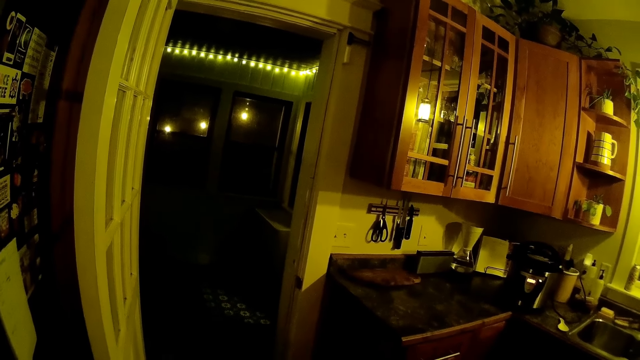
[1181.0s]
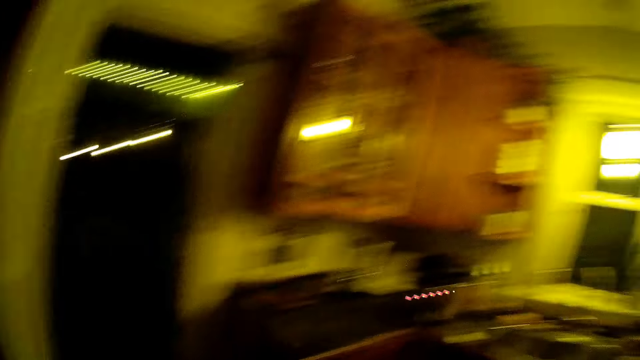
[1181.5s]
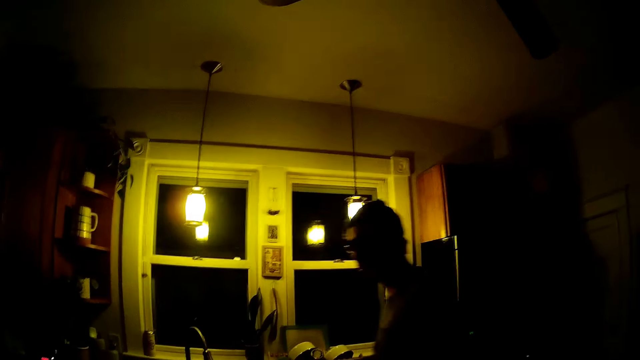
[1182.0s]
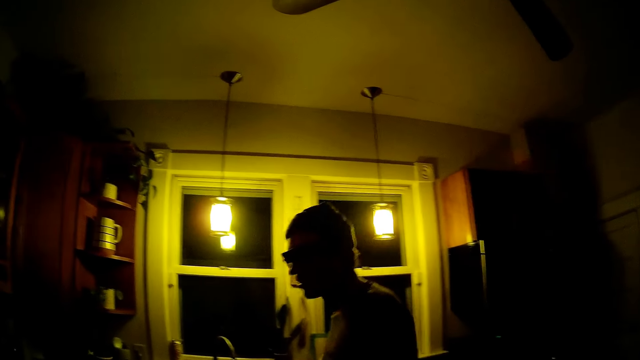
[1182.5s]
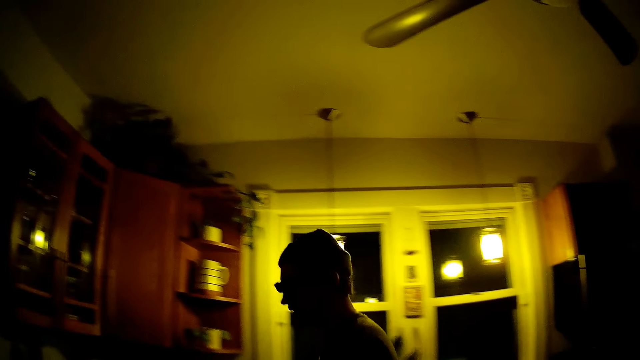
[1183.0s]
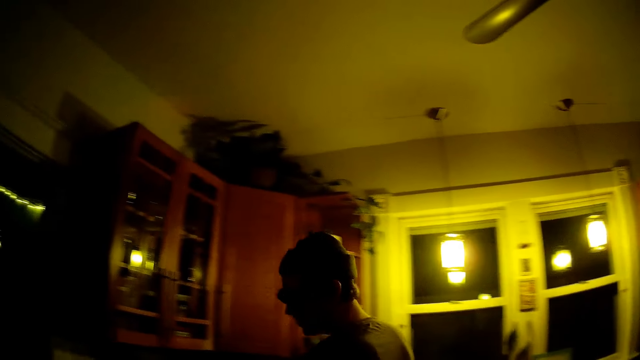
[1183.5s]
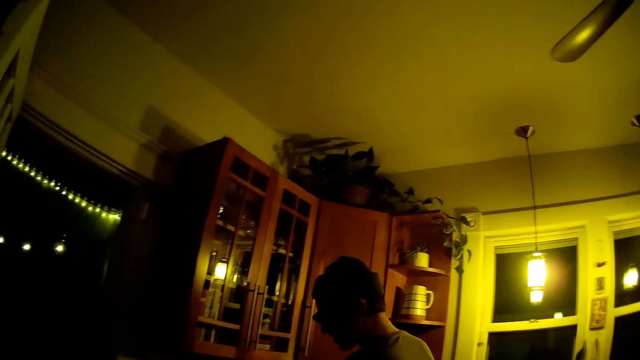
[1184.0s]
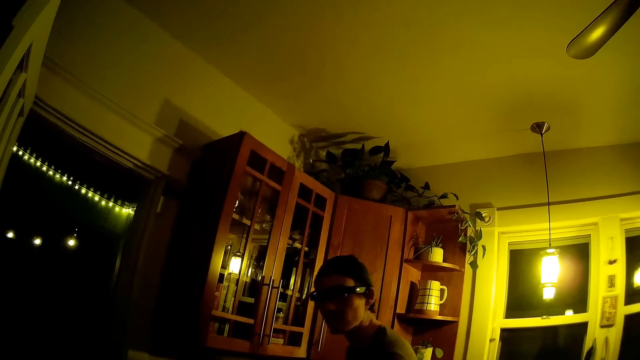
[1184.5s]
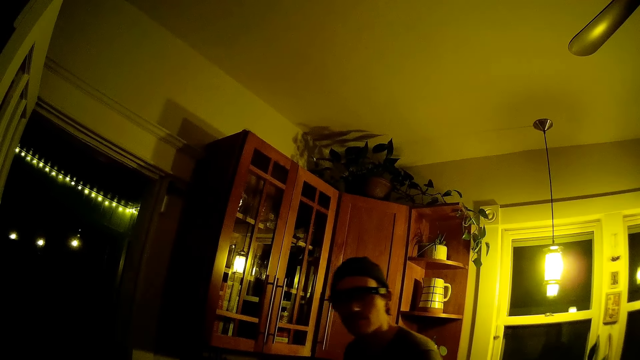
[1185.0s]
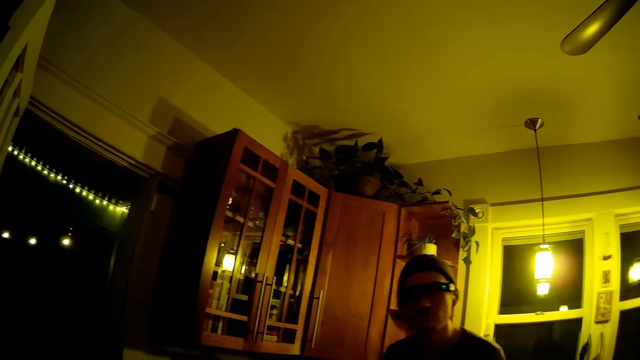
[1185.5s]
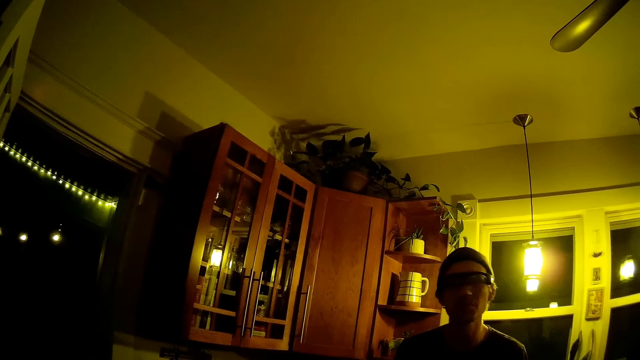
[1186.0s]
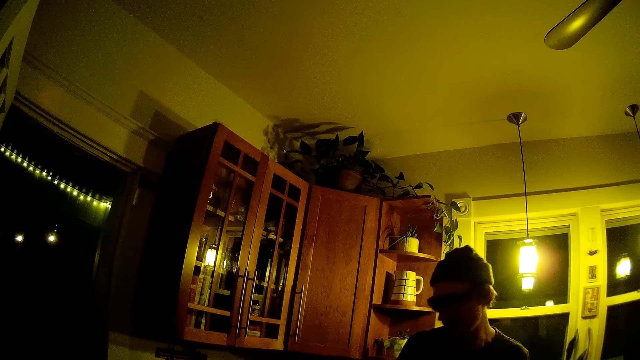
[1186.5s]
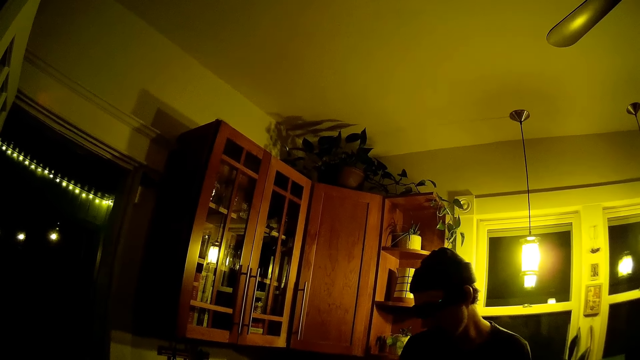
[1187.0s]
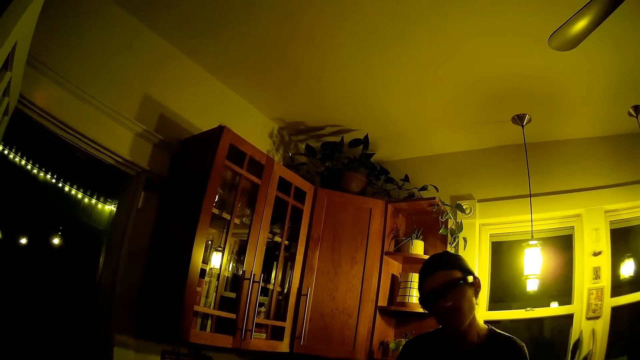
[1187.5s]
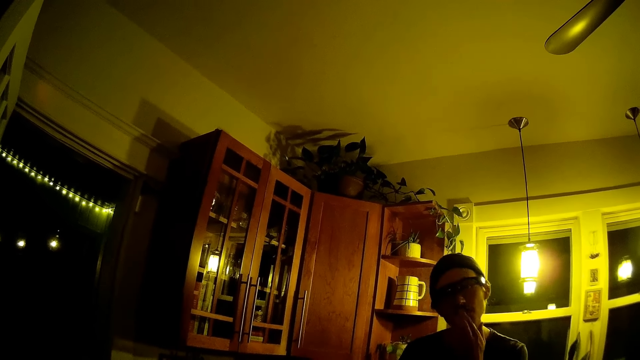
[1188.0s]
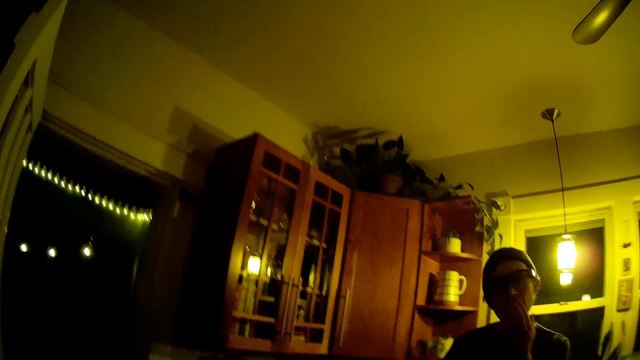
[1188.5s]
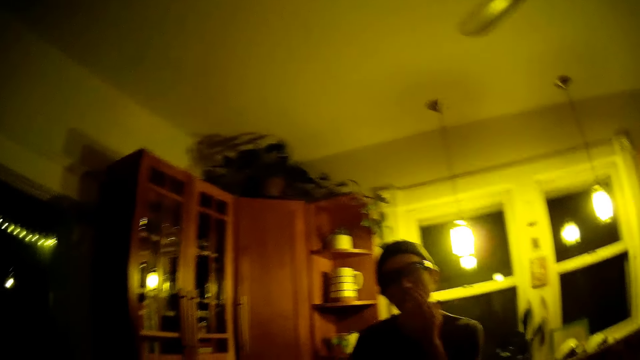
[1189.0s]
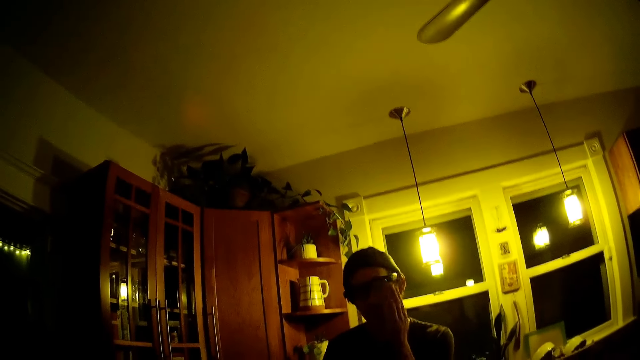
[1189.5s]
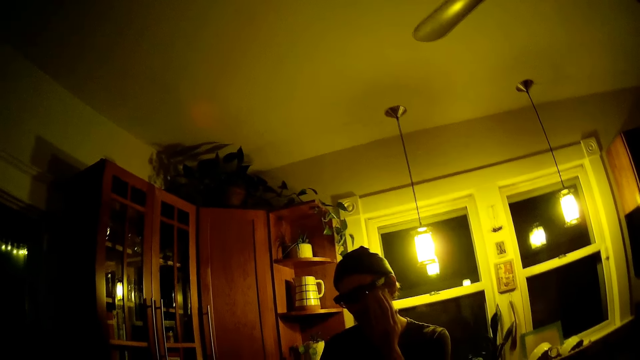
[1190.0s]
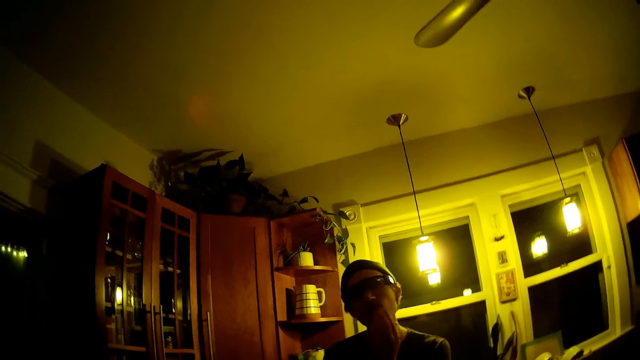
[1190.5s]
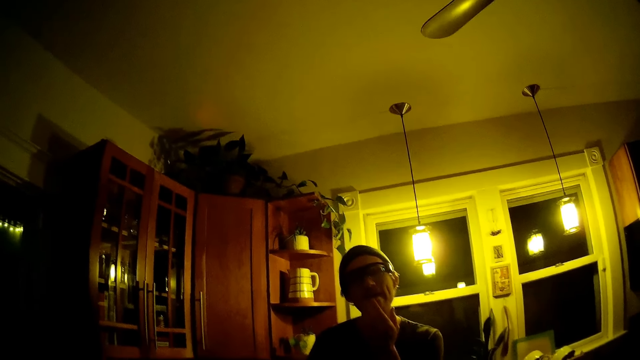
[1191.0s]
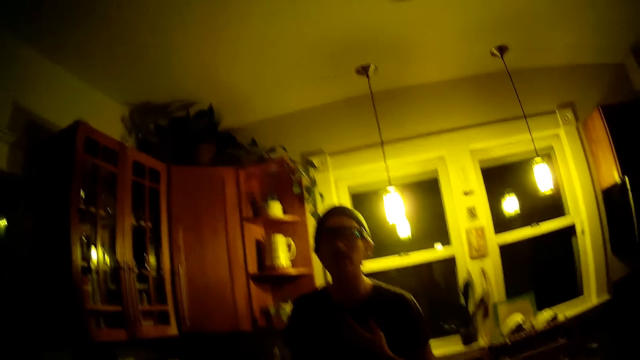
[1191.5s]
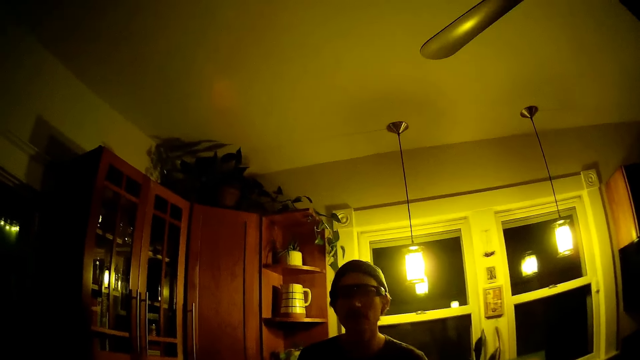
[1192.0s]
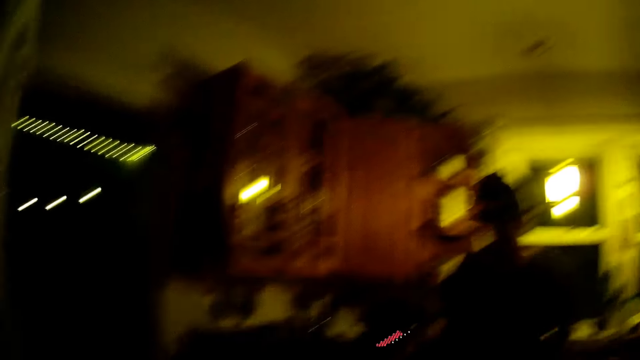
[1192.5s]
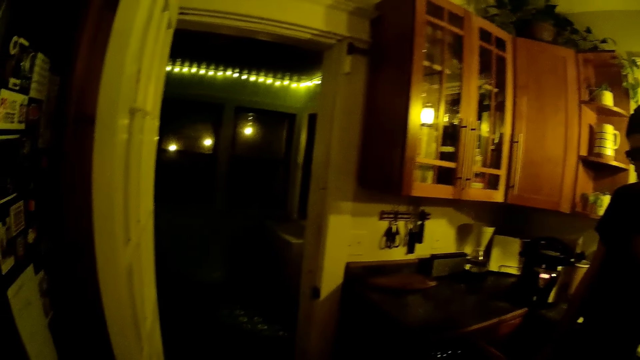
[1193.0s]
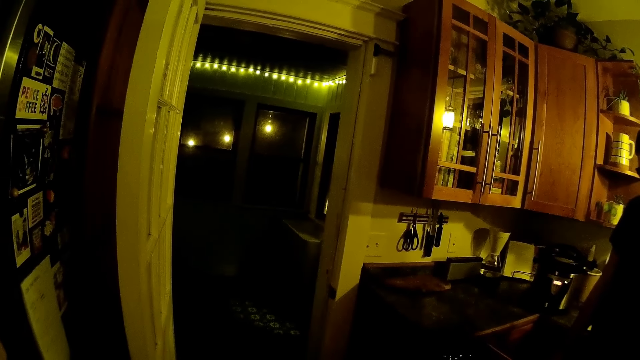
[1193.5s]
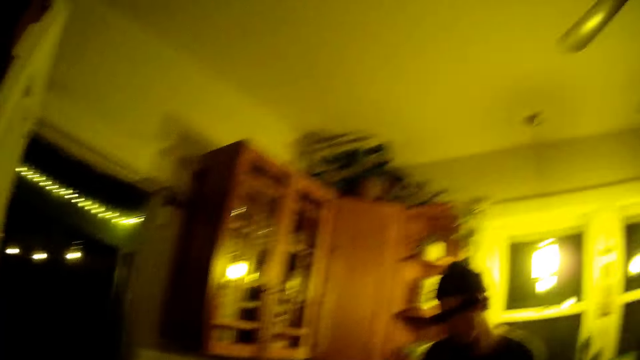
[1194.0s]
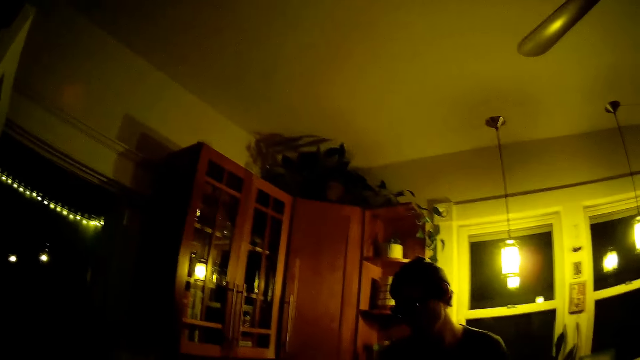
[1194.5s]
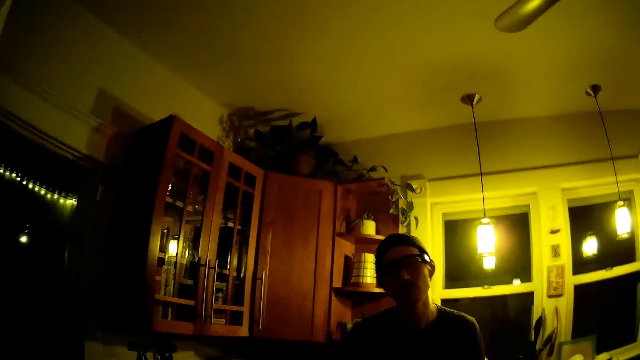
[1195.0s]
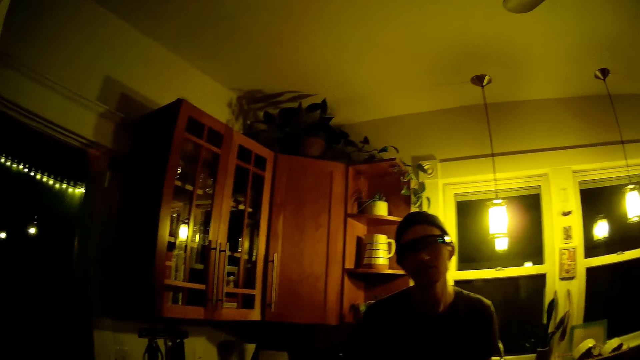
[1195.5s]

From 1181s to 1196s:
A man rubs his face with his left hand. The camera wearer converses. The man converses.

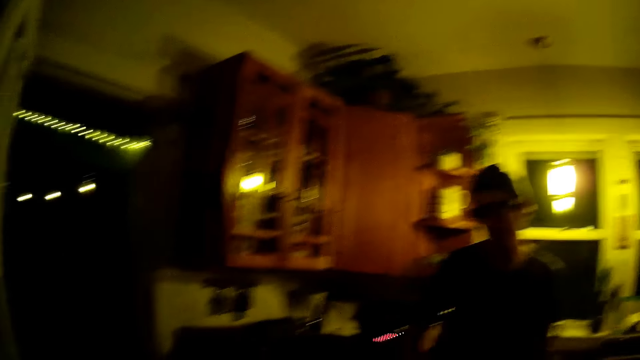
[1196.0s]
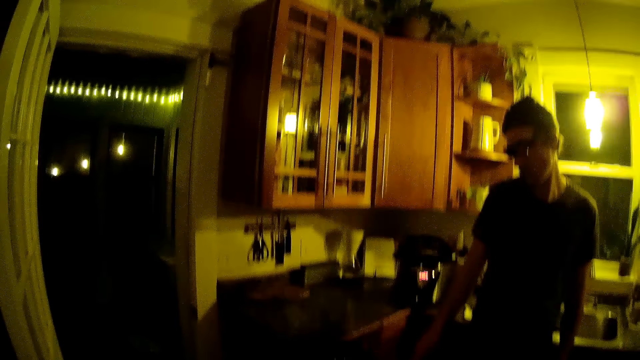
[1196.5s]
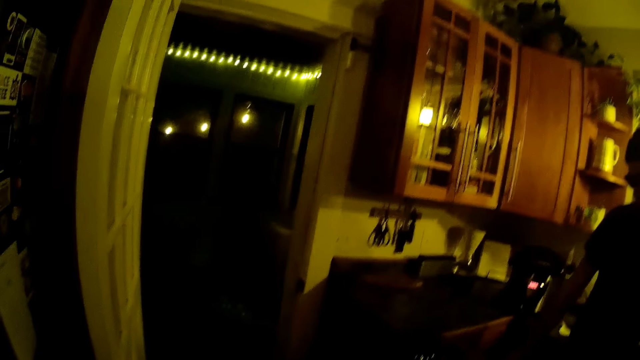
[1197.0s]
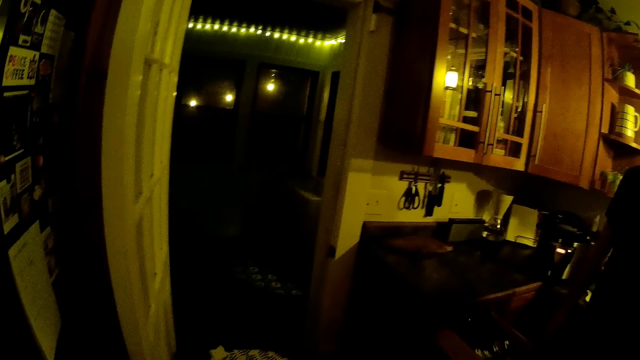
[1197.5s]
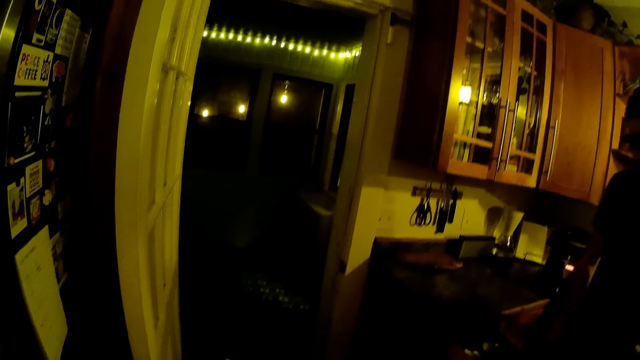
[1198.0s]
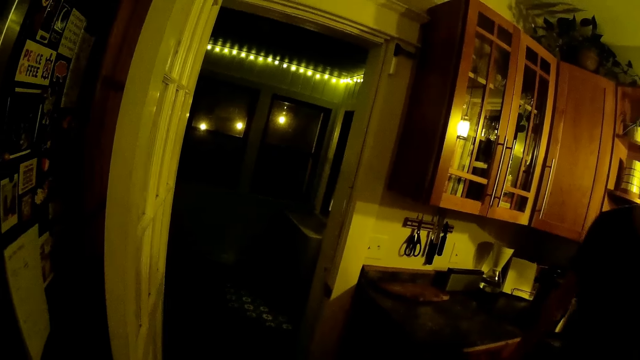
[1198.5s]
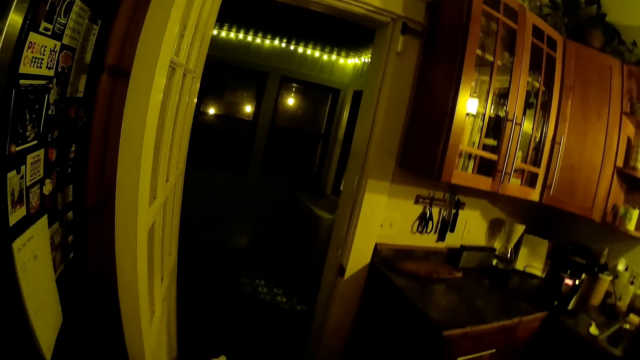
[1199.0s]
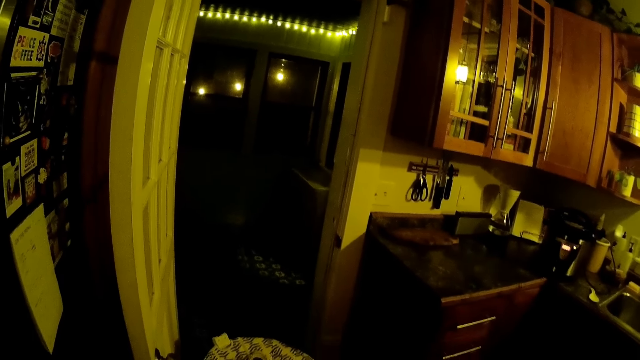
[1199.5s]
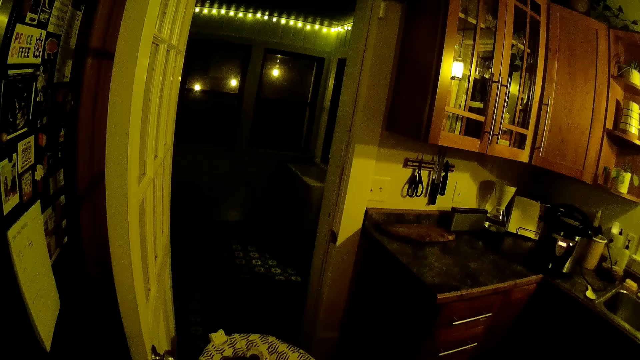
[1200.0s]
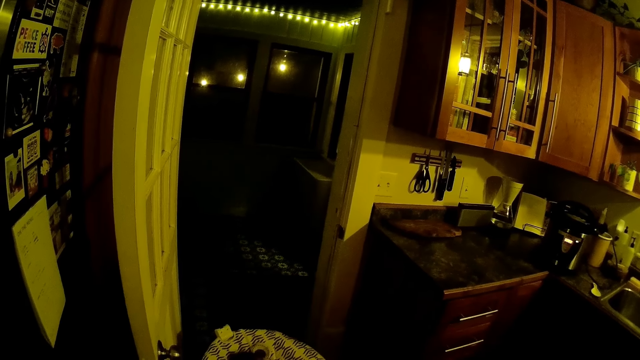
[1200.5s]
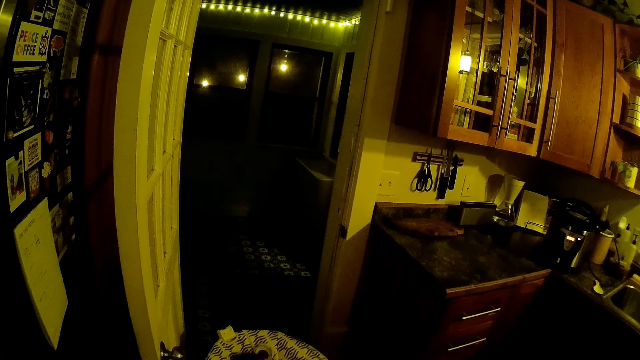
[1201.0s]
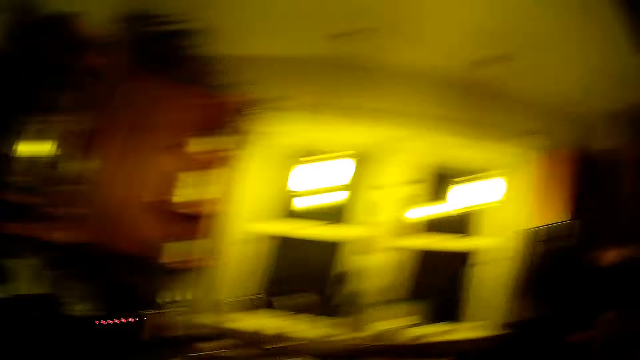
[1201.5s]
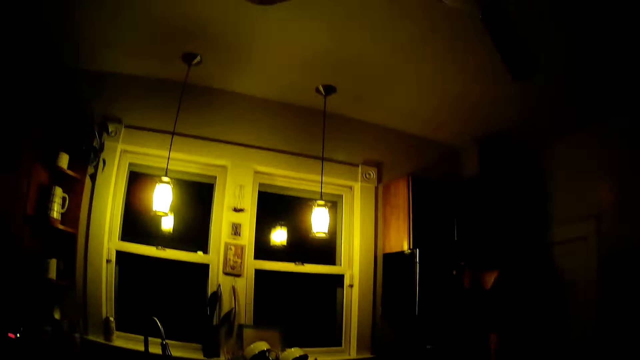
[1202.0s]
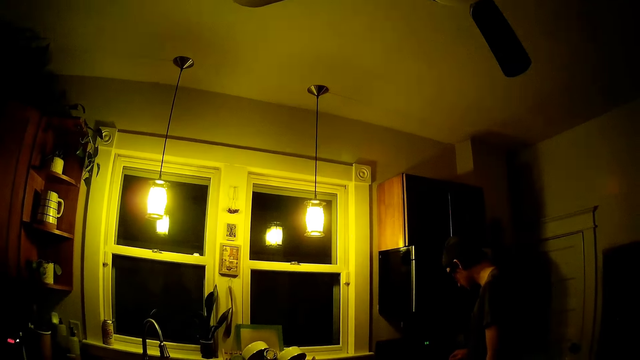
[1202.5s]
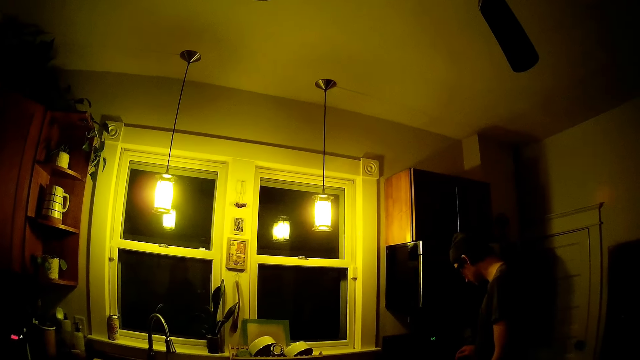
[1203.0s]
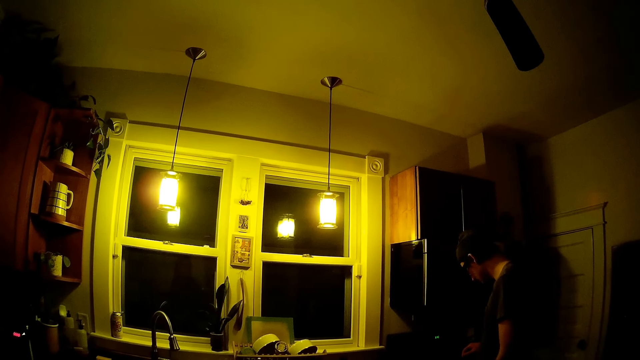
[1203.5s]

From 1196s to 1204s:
The camera wearer talks to a baby.
